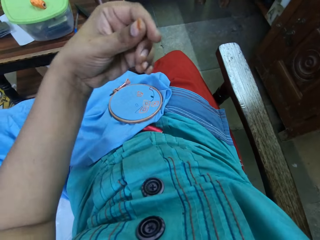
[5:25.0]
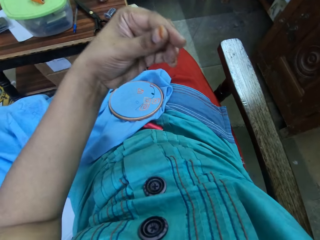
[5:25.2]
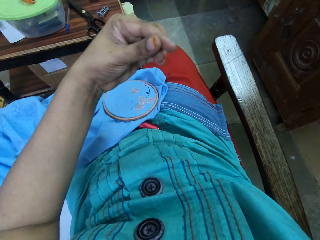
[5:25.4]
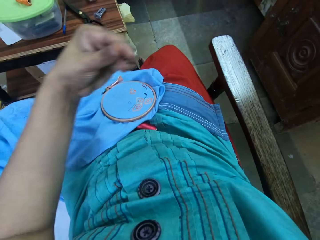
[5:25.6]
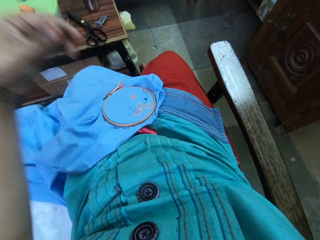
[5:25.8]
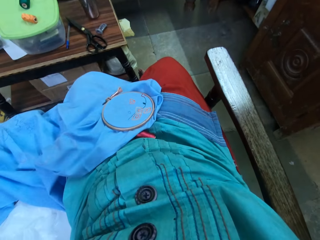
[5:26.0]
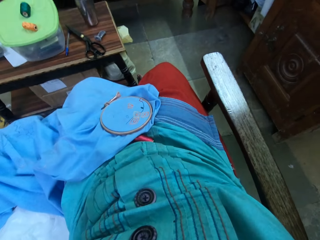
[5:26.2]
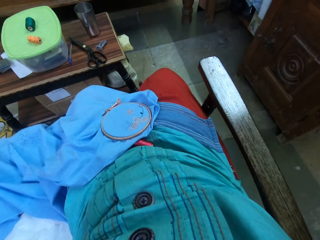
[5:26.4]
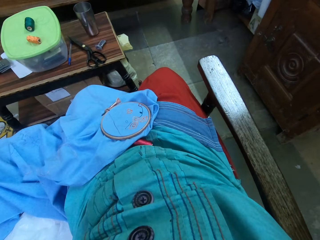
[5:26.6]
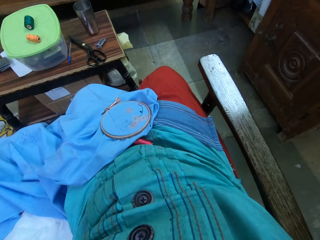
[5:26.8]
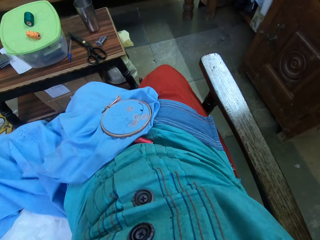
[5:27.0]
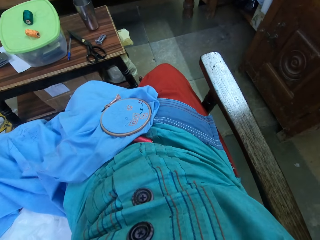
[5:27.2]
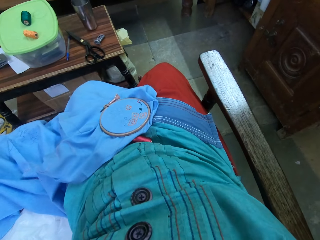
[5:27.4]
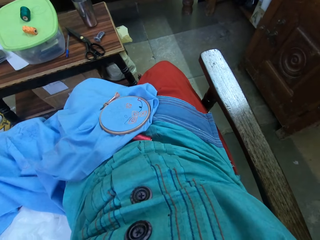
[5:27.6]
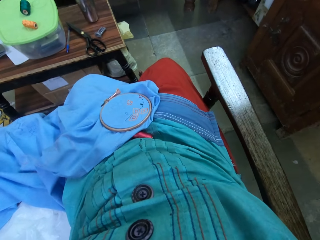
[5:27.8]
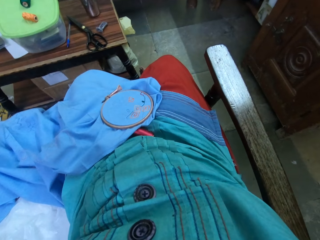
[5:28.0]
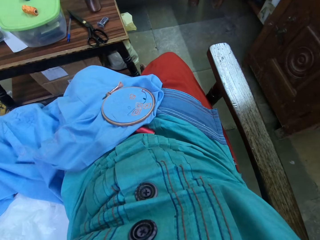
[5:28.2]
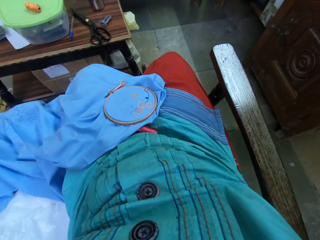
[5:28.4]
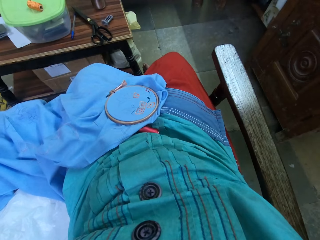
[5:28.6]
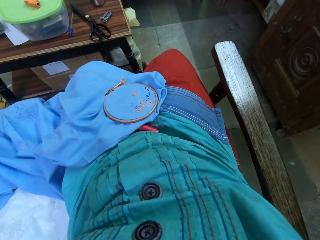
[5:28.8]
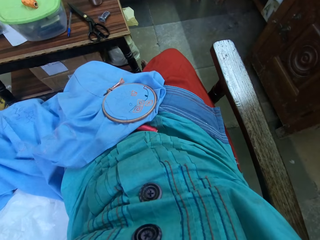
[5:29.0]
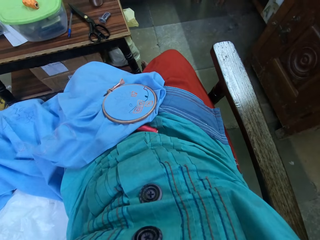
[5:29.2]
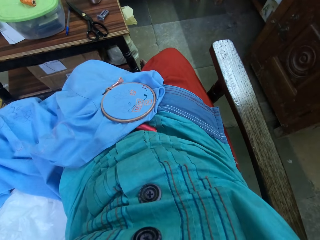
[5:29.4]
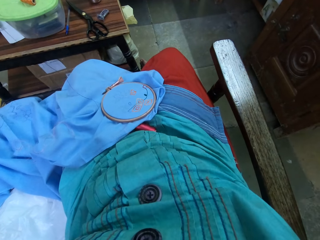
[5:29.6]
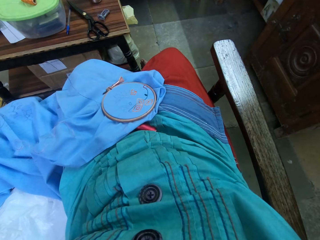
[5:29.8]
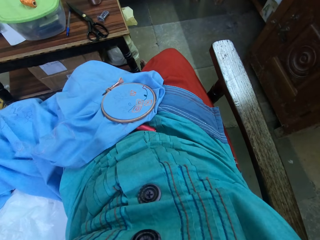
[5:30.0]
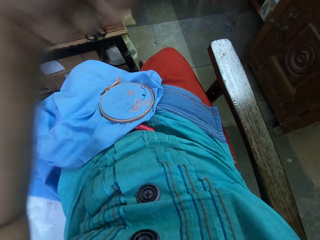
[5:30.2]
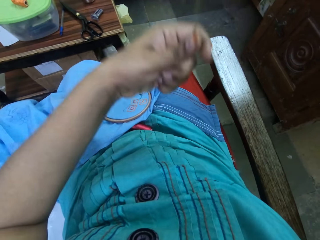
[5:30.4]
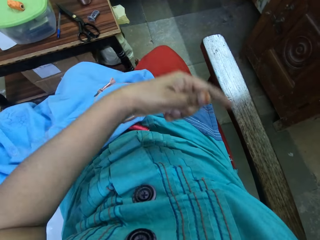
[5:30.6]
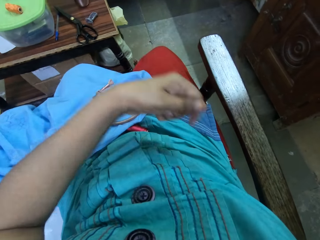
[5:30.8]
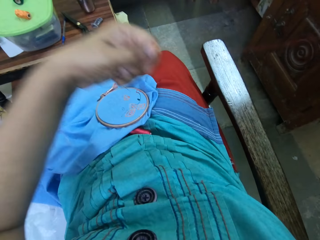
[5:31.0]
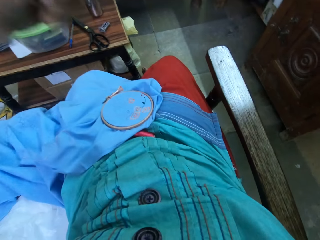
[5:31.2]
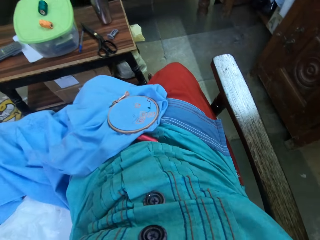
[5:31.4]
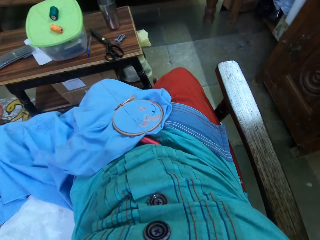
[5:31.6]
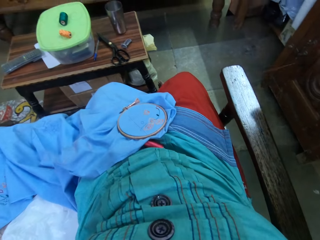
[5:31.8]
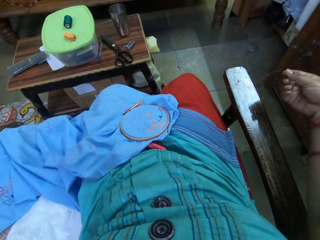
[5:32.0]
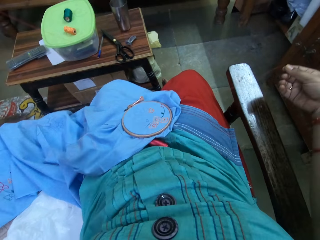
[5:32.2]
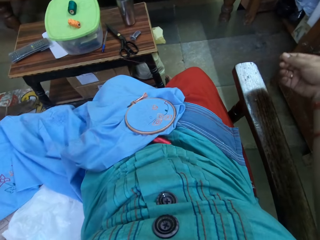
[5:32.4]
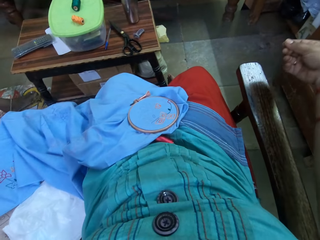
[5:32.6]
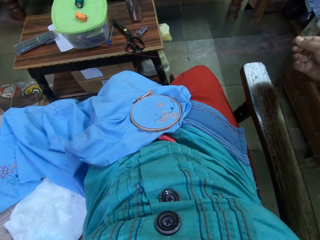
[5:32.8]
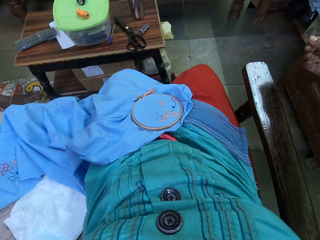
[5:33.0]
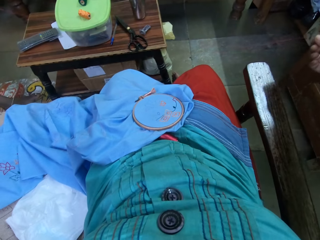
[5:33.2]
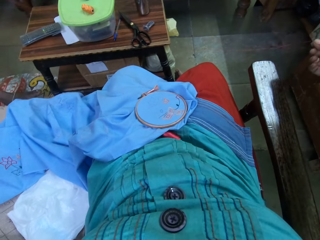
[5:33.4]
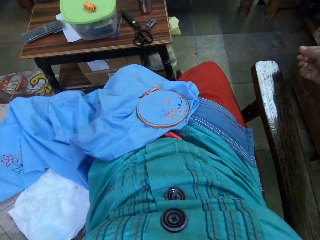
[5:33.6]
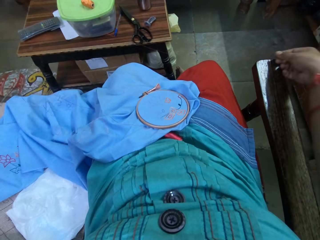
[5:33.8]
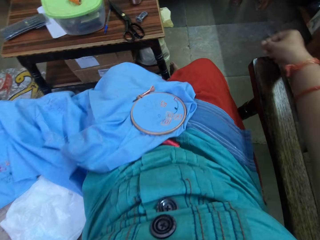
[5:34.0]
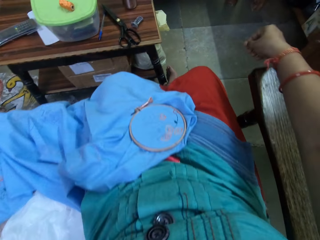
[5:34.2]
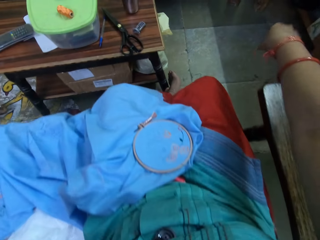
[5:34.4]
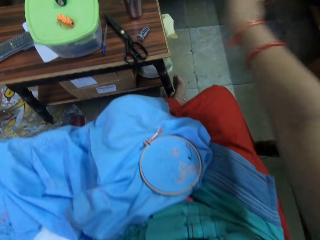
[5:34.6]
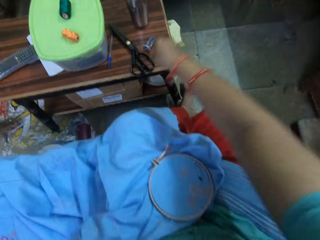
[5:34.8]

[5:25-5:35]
The camera wearer pulls the thread.

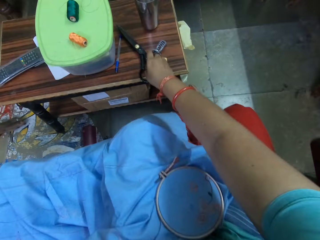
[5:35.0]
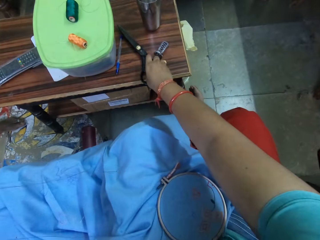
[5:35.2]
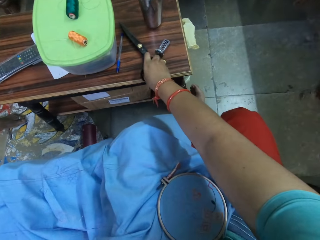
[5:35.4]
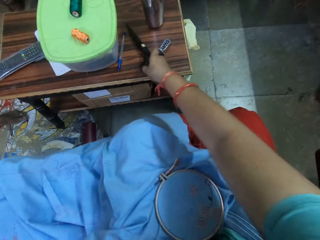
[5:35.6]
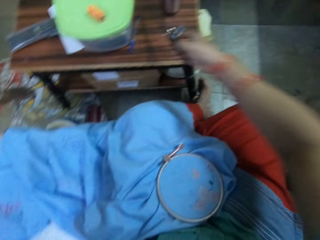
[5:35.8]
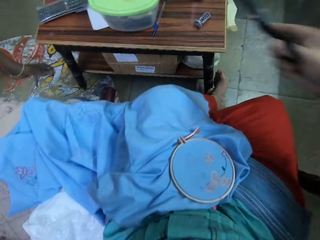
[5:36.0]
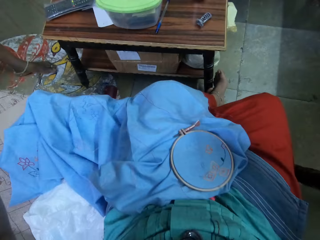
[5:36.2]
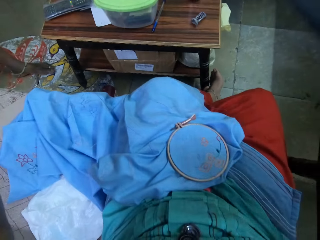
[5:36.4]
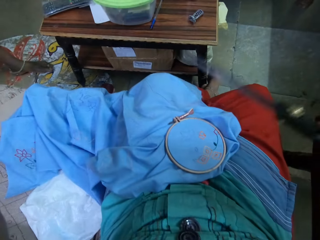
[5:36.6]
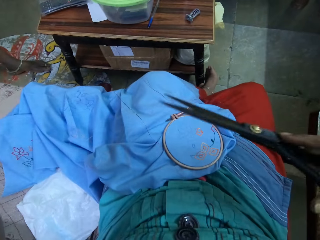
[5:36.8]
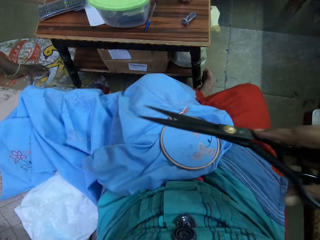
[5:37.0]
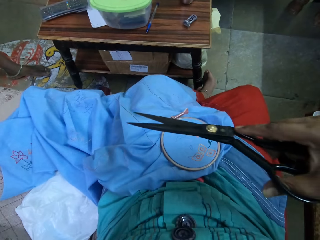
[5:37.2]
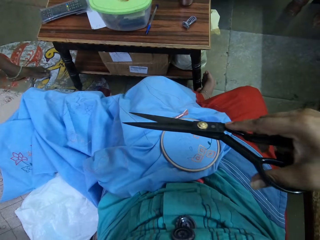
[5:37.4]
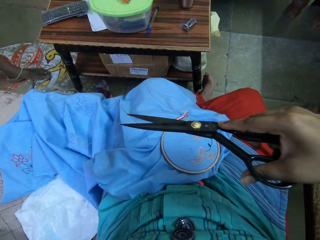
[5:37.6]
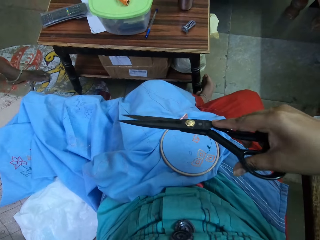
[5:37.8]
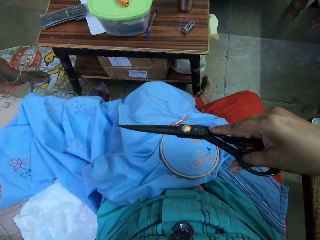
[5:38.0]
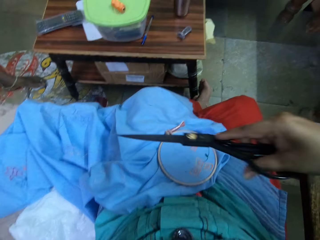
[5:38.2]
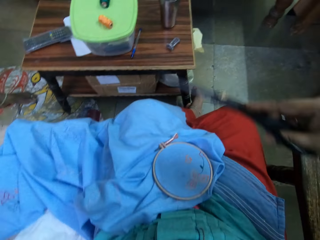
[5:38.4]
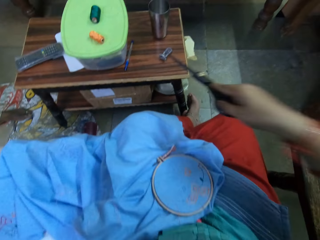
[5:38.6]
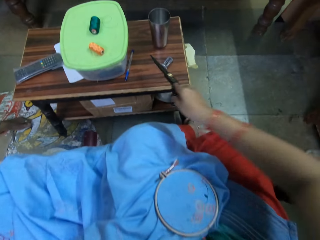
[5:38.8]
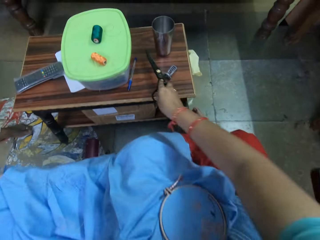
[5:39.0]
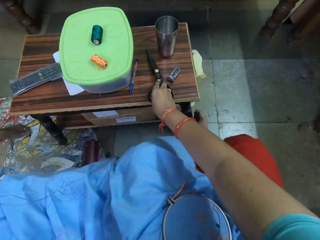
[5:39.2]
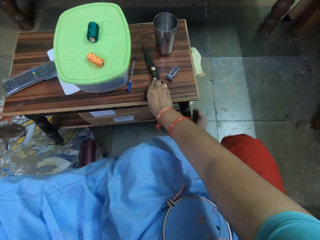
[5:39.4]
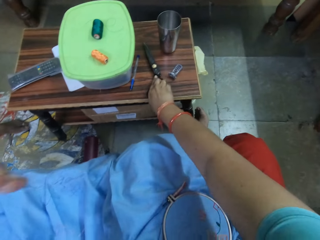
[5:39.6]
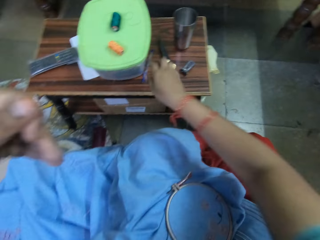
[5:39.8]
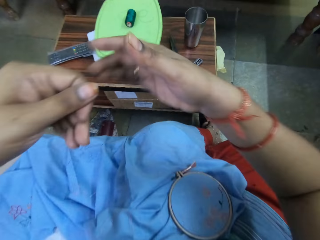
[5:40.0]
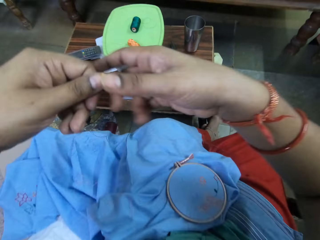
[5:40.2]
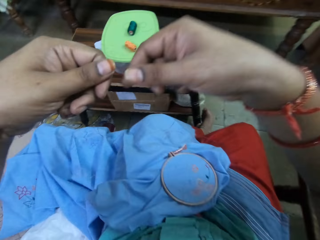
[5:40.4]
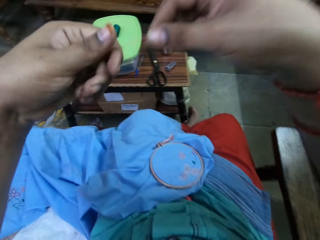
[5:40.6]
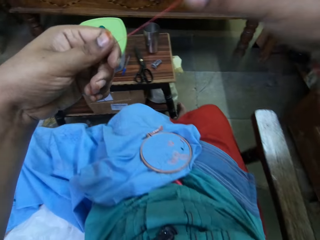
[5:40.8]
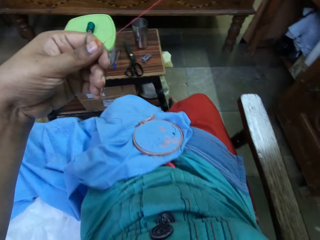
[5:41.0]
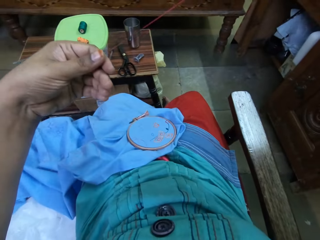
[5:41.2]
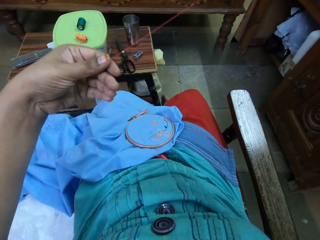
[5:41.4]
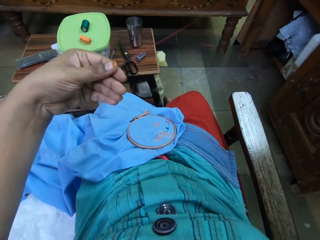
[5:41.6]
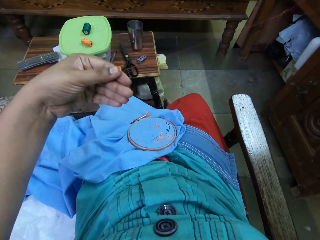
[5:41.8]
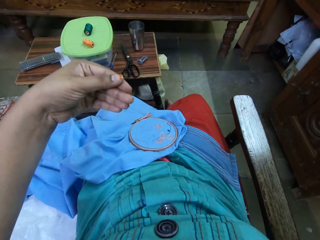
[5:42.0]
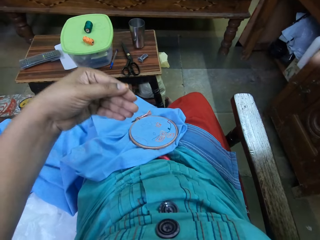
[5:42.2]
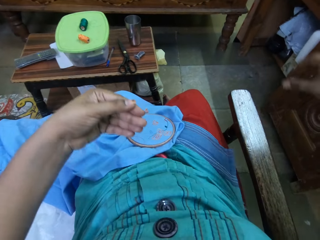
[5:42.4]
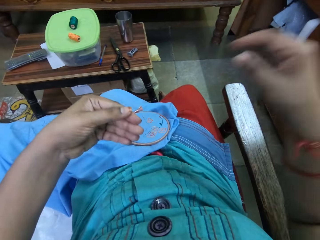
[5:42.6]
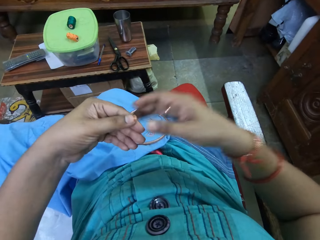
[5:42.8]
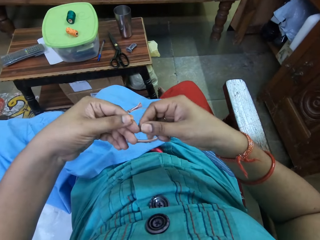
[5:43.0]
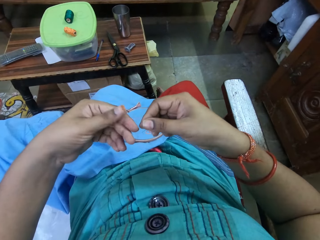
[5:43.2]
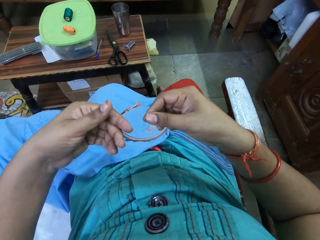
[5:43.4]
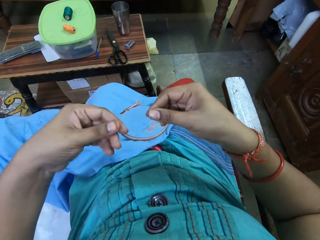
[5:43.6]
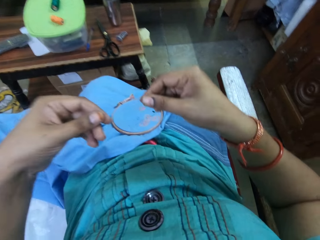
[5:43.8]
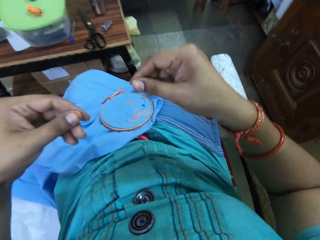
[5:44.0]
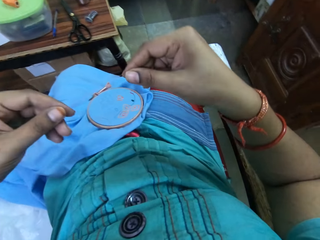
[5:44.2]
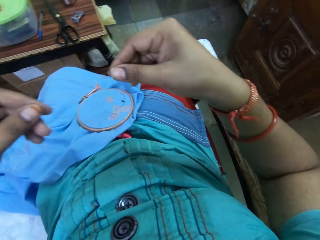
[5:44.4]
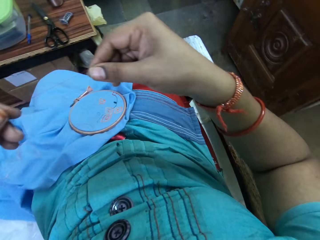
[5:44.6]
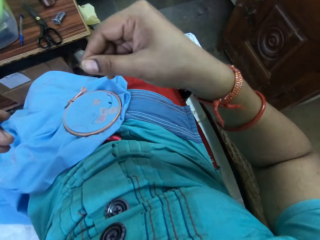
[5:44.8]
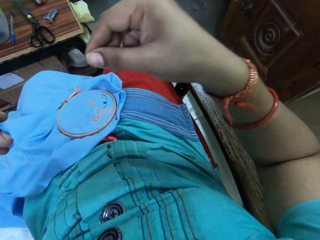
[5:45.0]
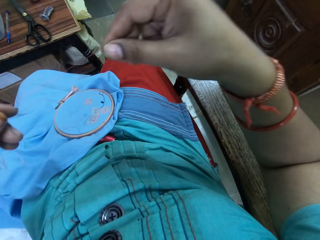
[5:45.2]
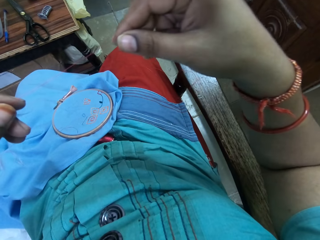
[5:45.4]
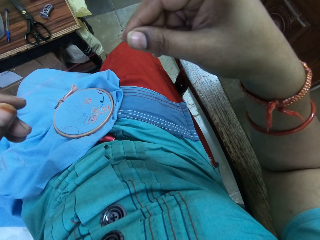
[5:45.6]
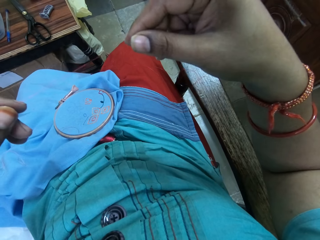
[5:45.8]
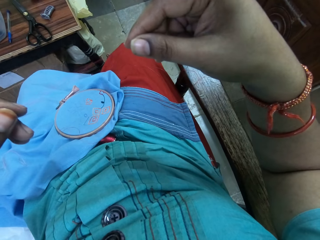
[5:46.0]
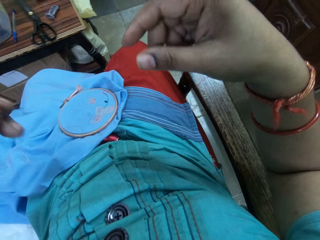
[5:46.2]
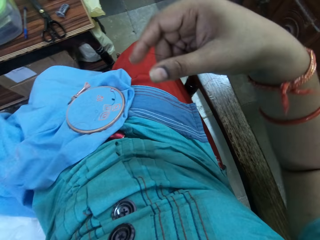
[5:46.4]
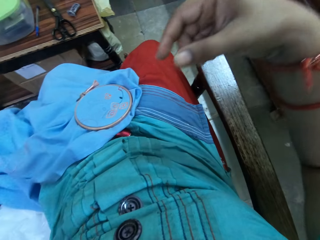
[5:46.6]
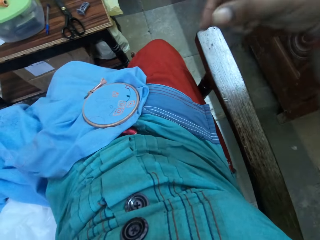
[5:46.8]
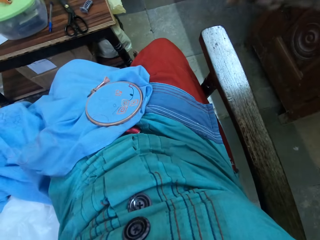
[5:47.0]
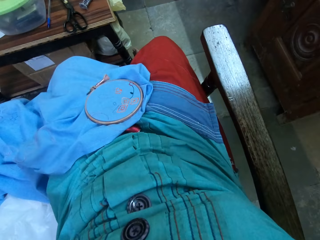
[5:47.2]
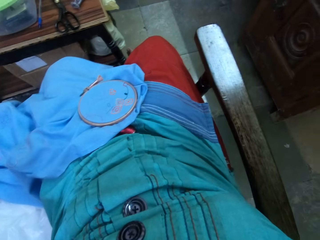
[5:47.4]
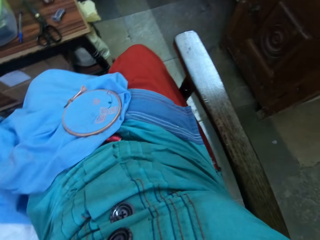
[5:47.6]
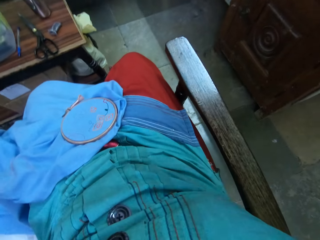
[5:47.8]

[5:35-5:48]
The camera wearer picks up a pair of scissors. They cut the thread. They place the pair of scissors on the table. They pull the thread. They hold the thread with the right hand and pull the thread.
